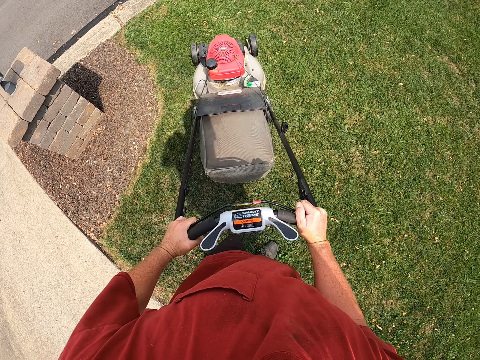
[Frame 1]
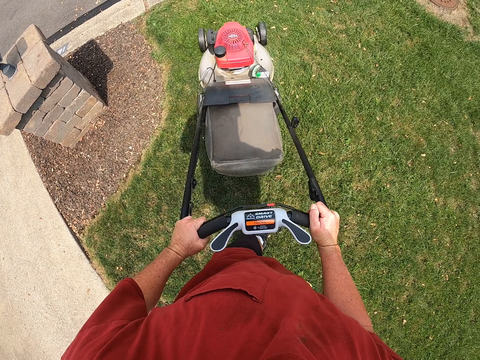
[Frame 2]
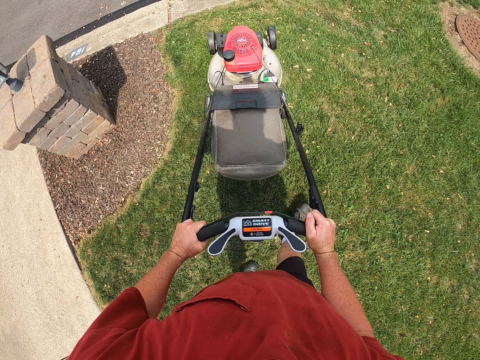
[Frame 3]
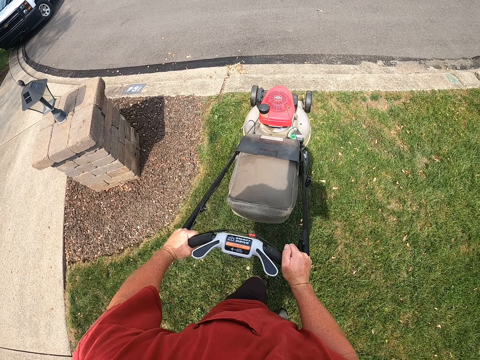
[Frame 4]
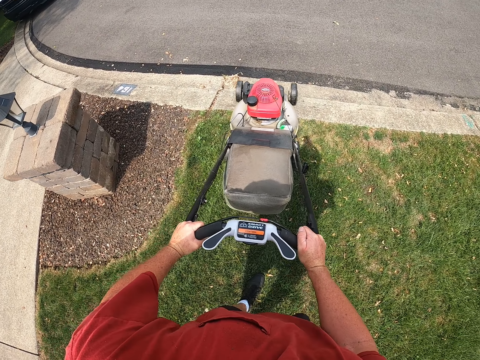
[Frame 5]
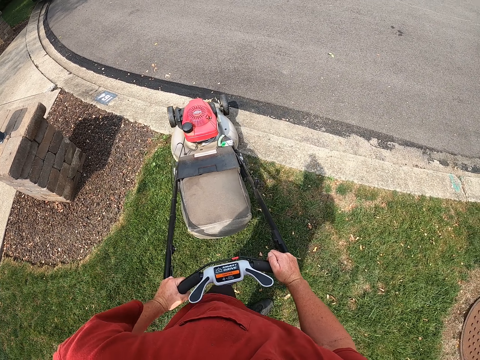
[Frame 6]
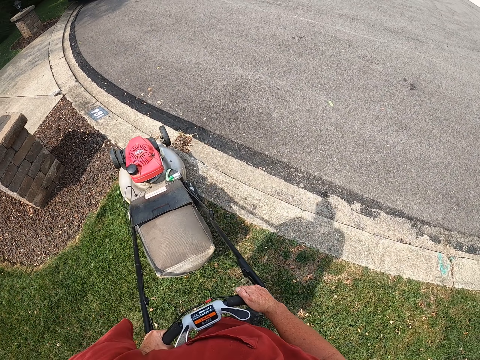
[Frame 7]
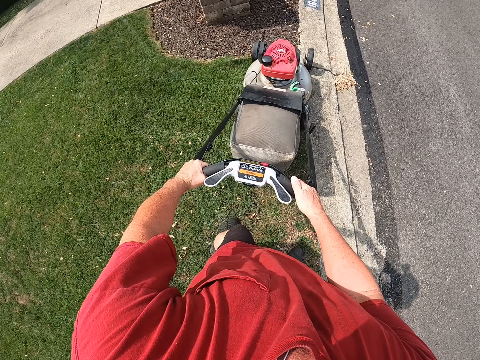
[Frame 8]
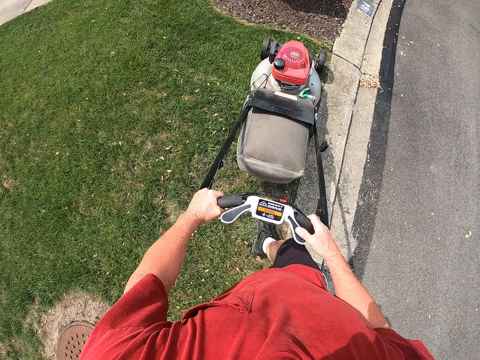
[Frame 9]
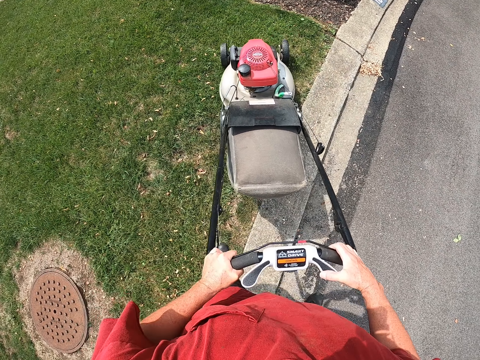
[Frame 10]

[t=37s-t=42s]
The camera wearer cuts grass with the lawn mower.

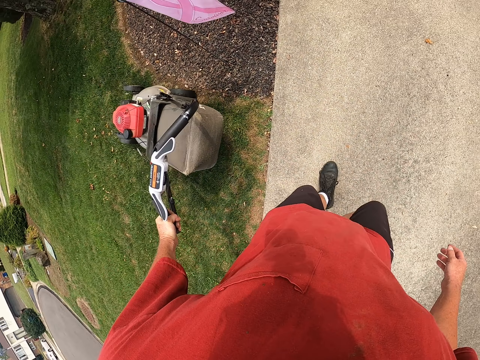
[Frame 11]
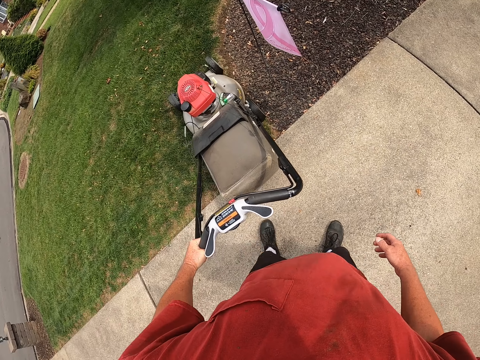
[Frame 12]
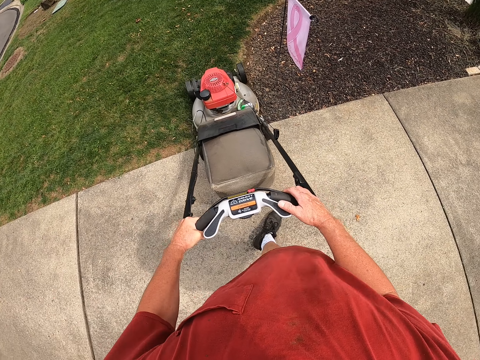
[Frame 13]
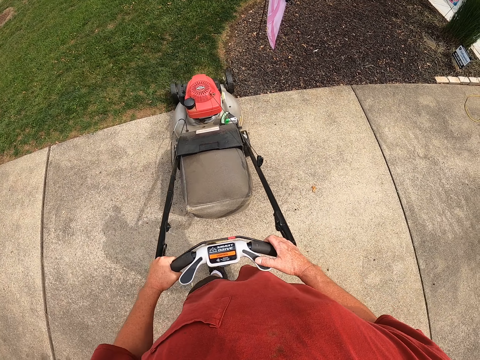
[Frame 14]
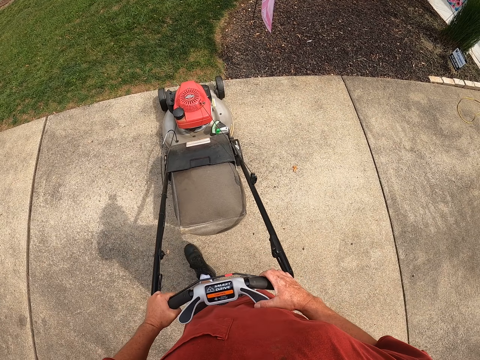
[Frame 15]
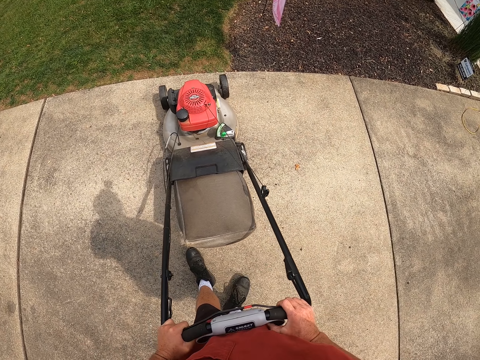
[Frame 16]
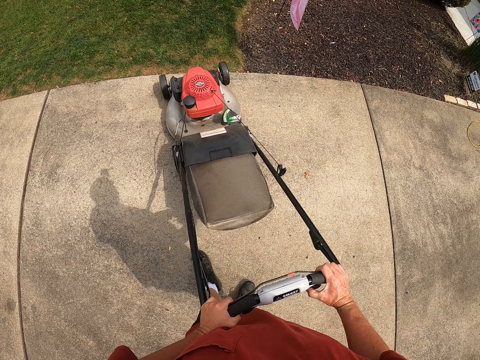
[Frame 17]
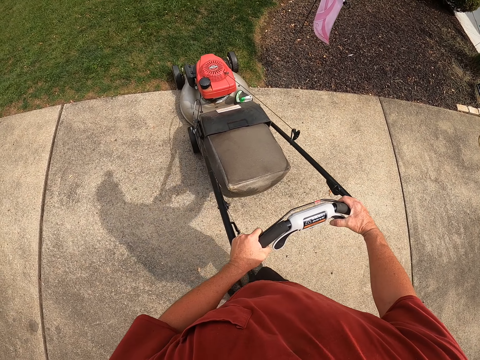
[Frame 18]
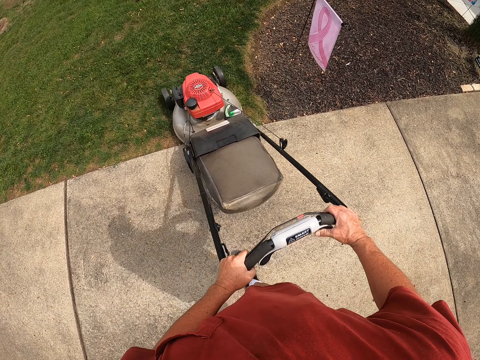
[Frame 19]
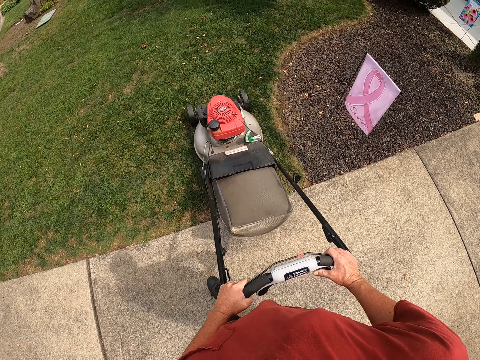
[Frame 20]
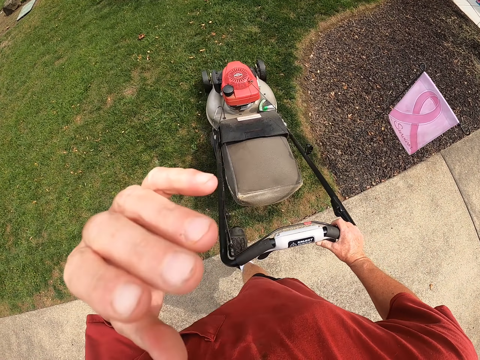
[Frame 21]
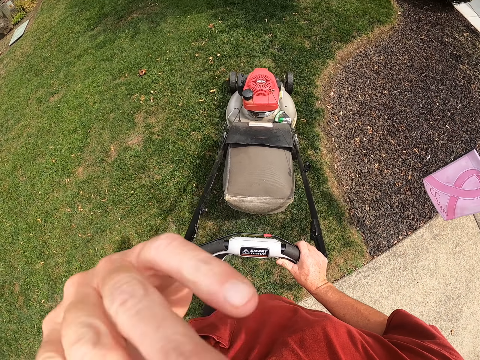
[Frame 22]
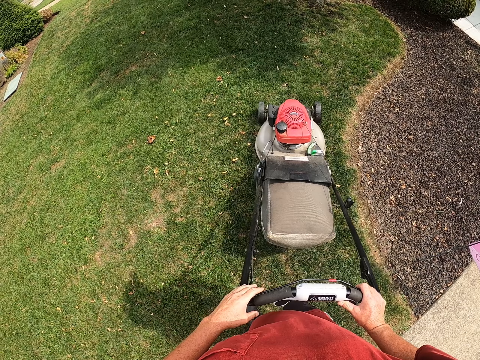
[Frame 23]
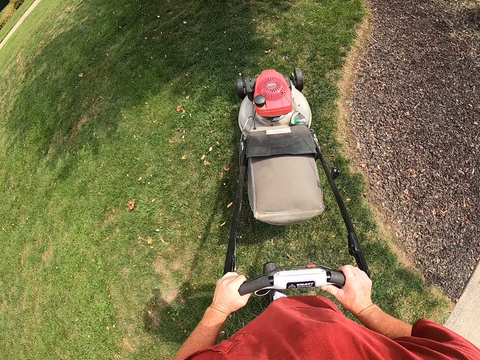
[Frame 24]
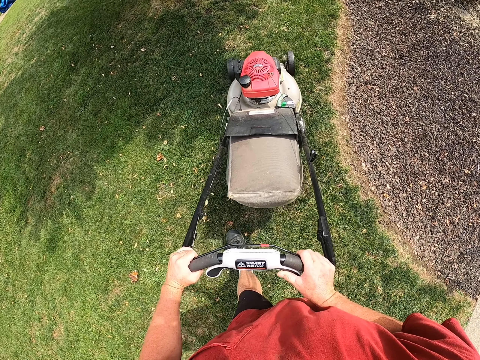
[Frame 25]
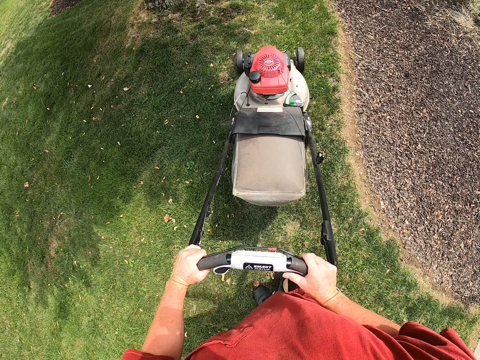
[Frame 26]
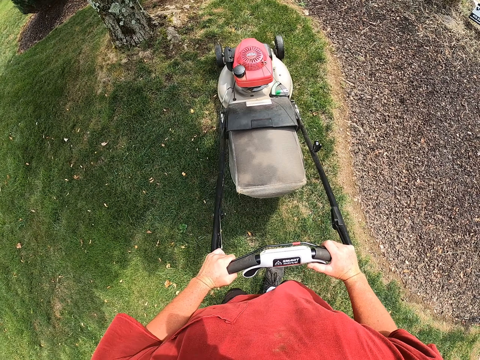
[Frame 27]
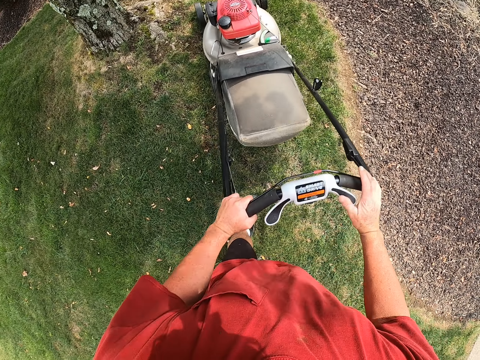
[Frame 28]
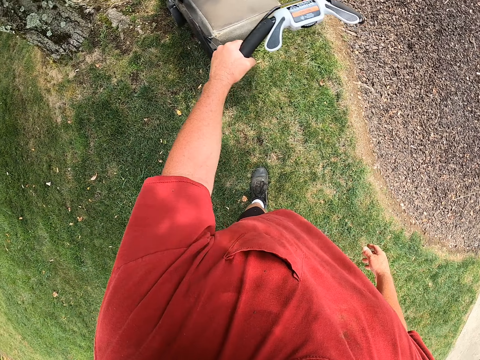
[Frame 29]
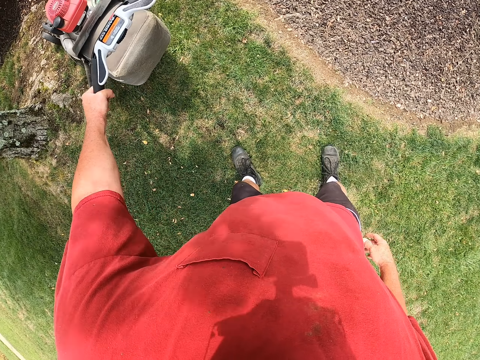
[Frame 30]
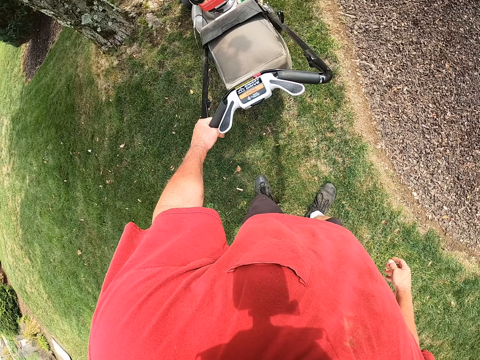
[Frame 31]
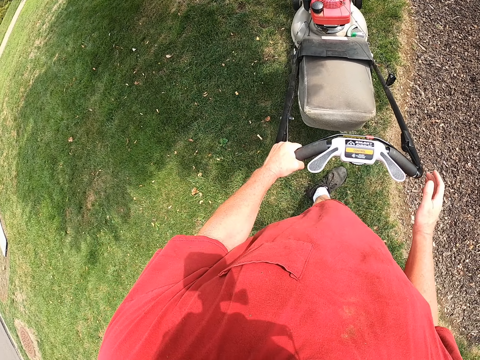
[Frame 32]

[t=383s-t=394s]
The camera wearer pulls the lawn mower on the pavement. They cut grass with the lawn mower.

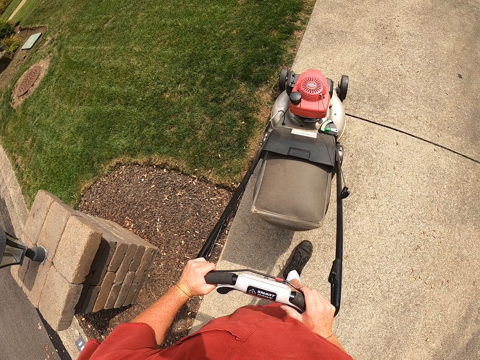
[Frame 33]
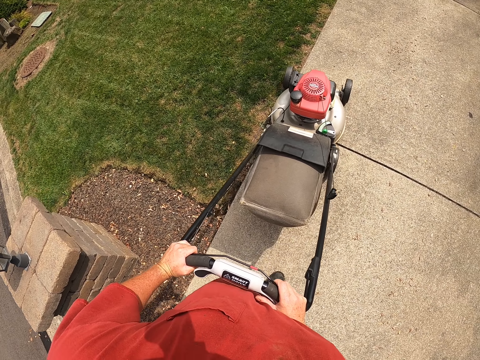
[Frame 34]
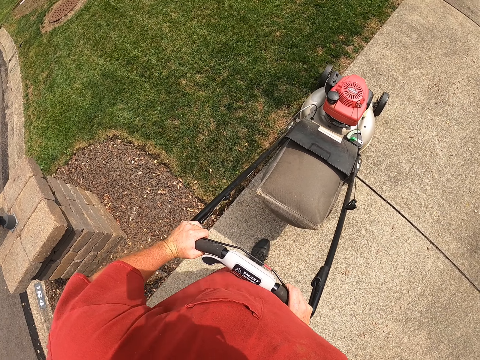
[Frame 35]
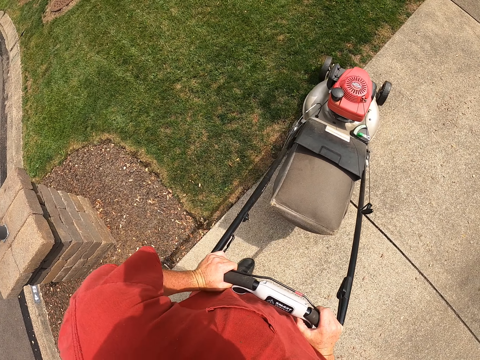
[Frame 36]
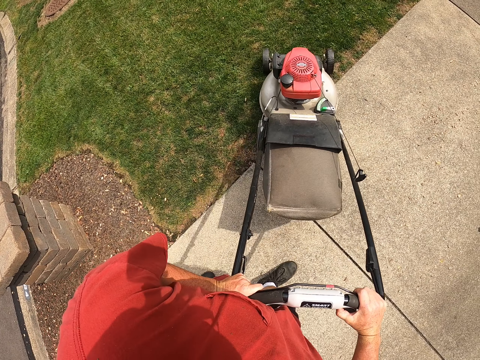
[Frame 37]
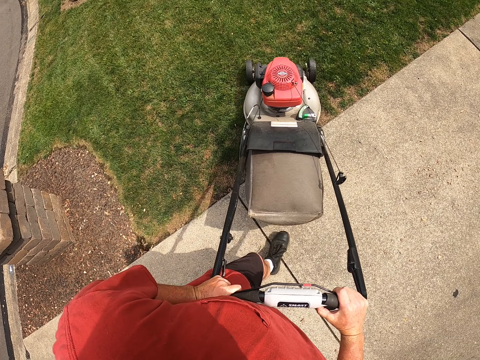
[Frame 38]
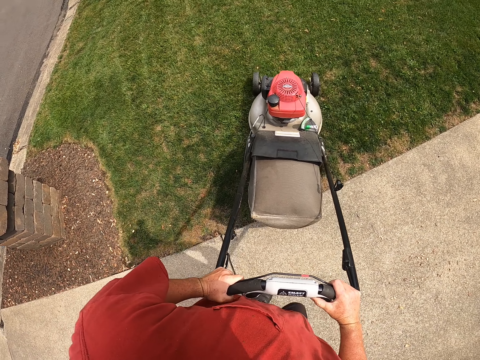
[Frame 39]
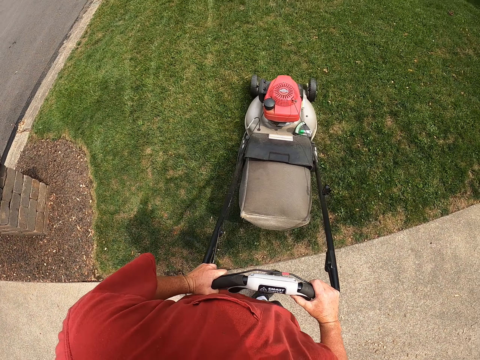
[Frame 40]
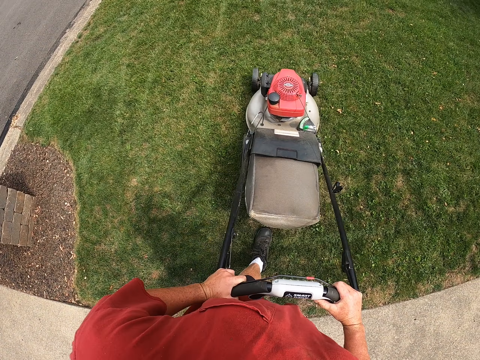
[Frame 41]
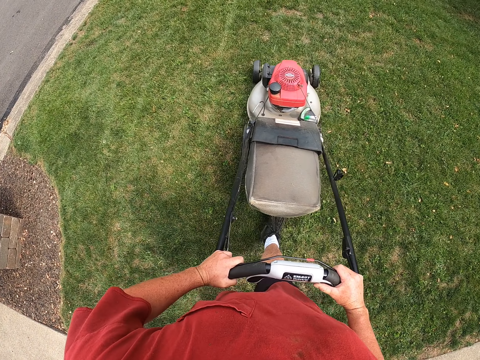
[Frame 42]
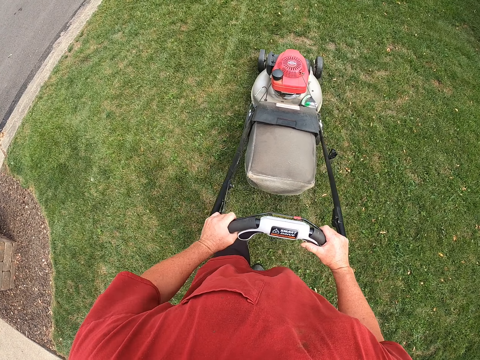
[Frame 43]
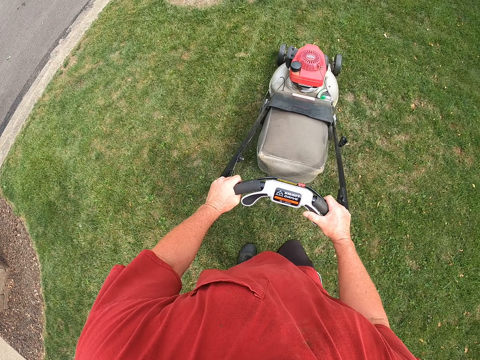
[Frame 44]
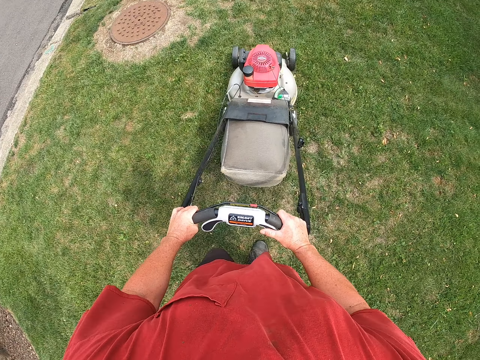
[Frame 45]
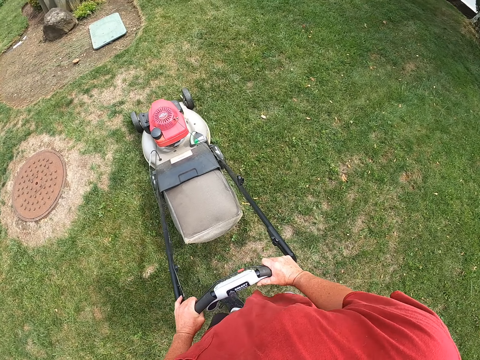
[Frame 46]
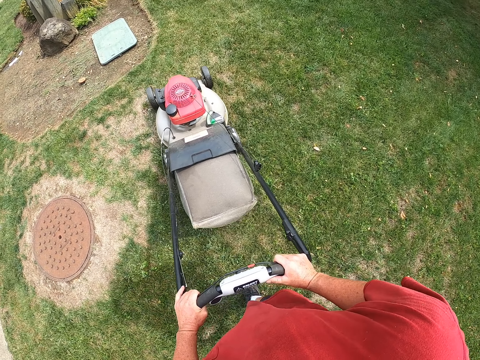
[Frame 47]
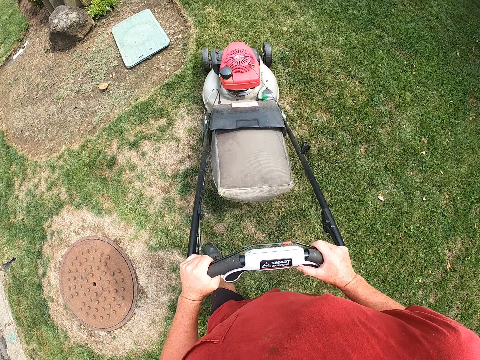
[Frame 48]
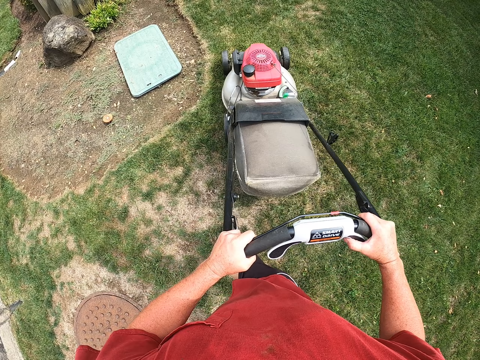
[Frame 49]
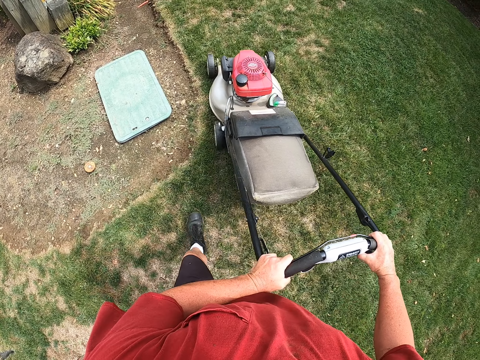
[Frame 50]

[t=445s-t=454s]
The camera wearer moves back to the grass. They cut the grass with the lawn mower.

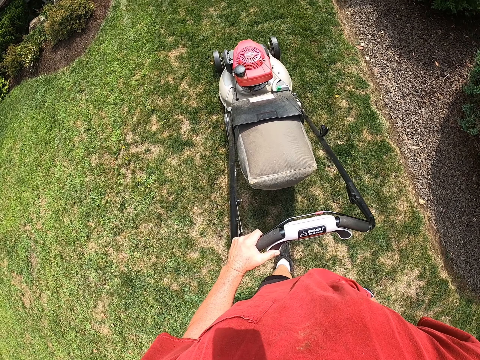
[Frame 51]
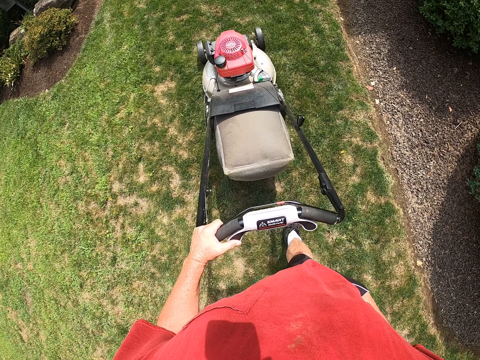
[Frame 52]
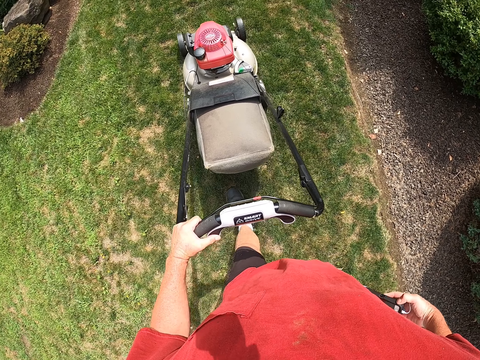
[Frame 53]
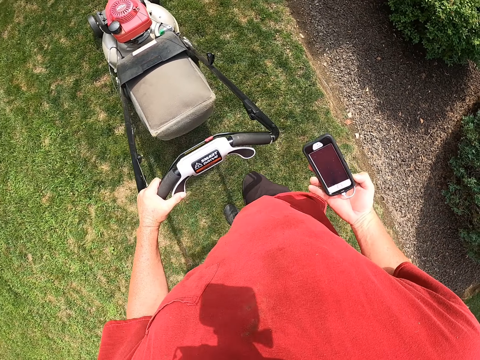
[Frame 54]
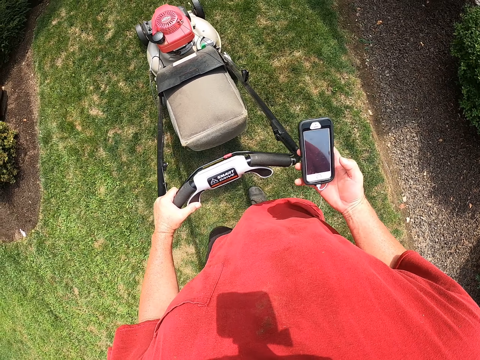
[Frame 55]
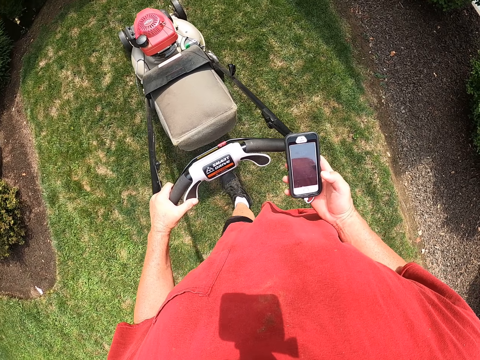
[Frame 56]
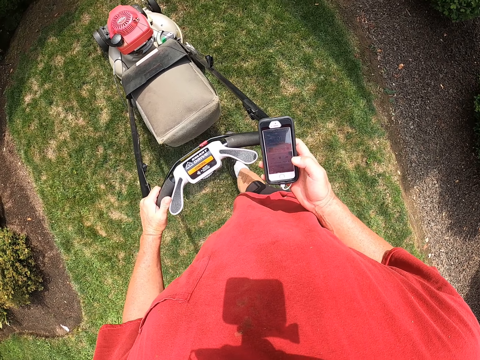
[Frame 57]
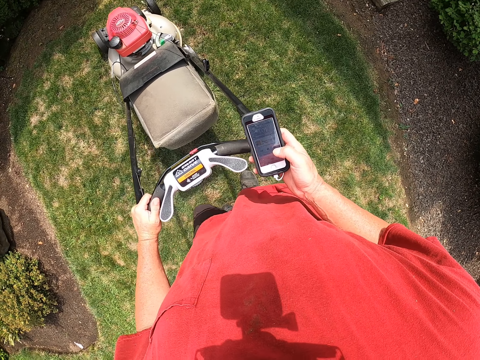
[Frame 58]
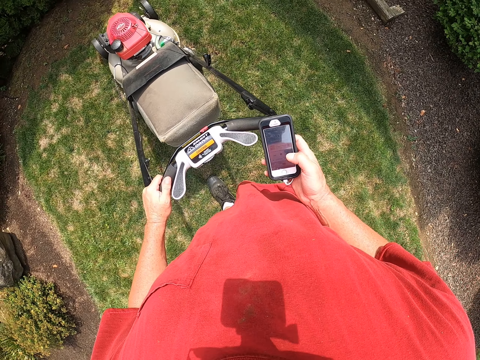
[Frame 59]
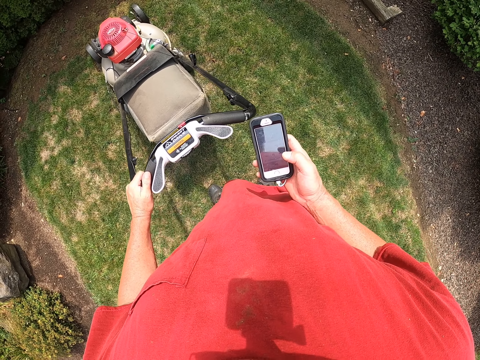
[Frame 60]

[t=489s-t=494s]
The camera wearer checks the phone. They remove the phone from the pocket. They scroll through the phone.
